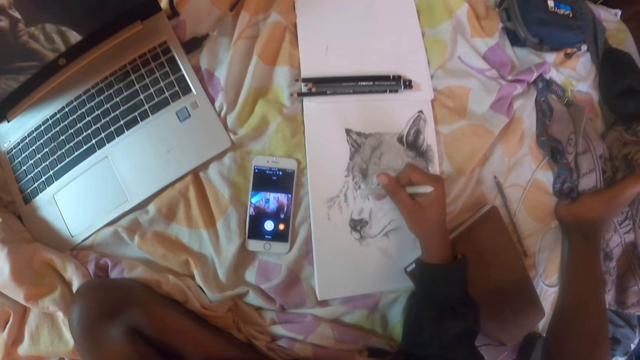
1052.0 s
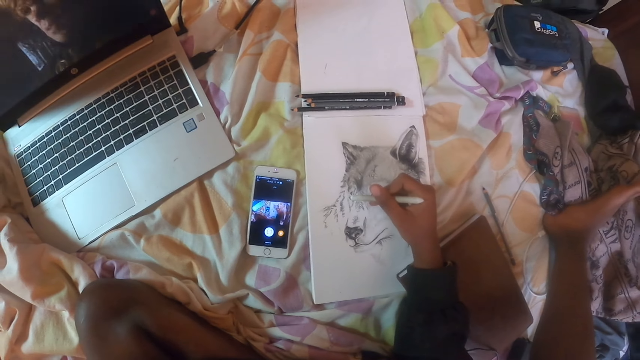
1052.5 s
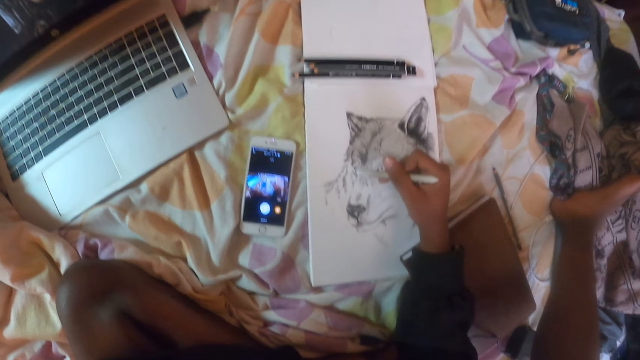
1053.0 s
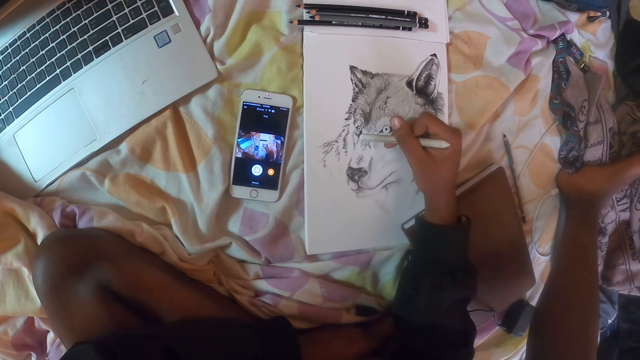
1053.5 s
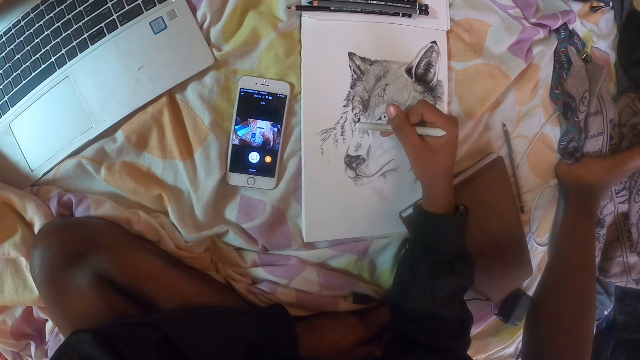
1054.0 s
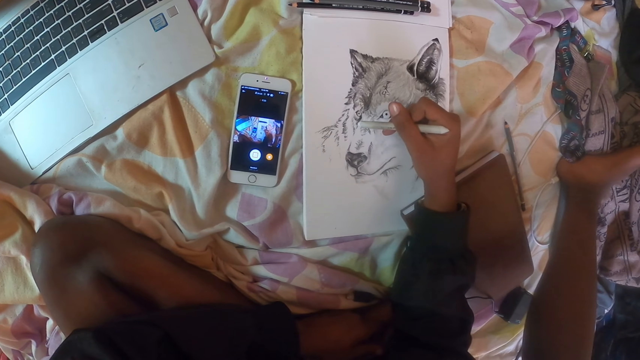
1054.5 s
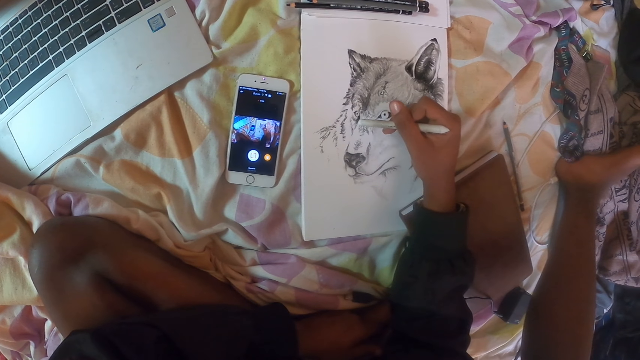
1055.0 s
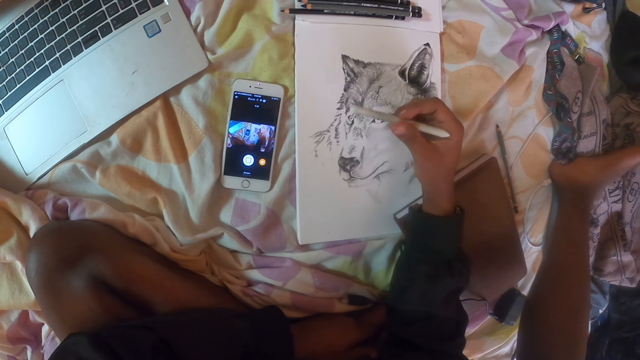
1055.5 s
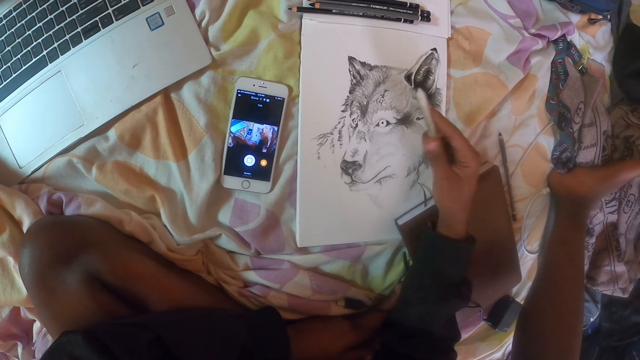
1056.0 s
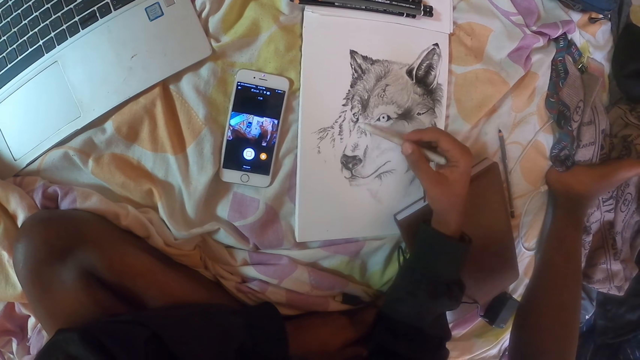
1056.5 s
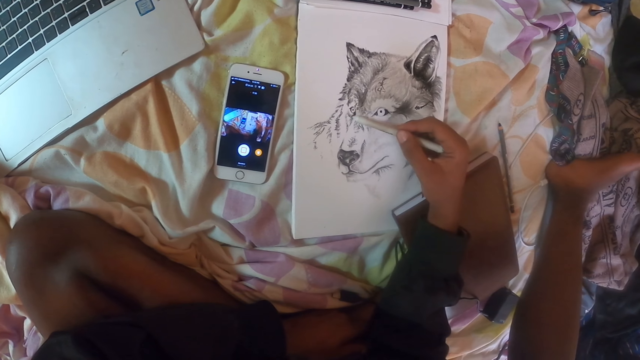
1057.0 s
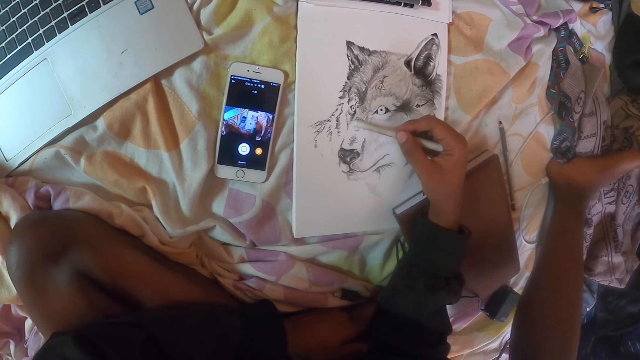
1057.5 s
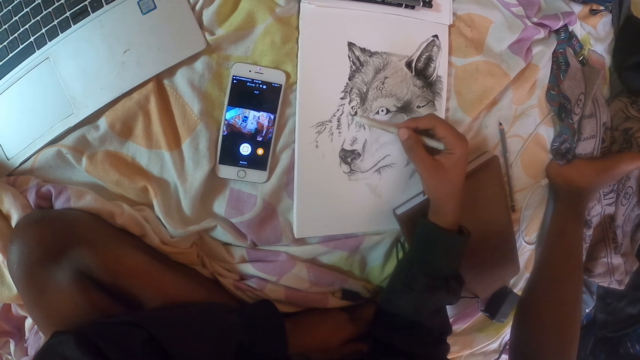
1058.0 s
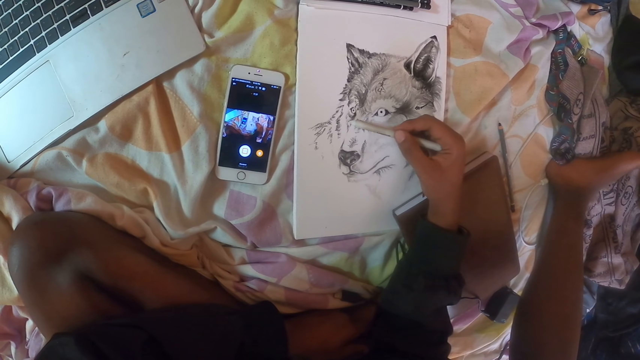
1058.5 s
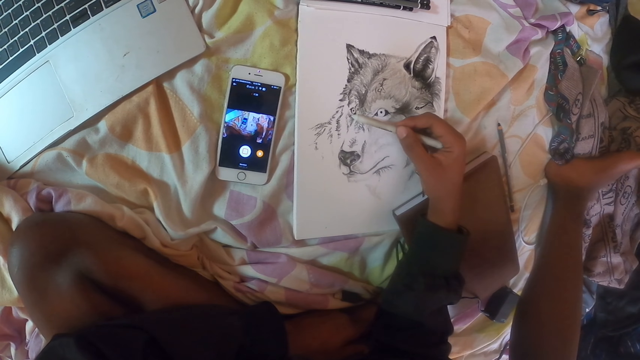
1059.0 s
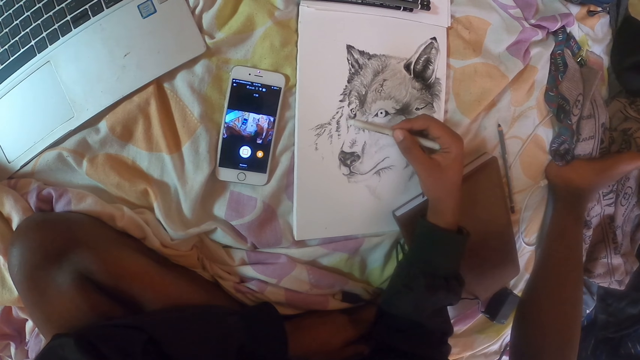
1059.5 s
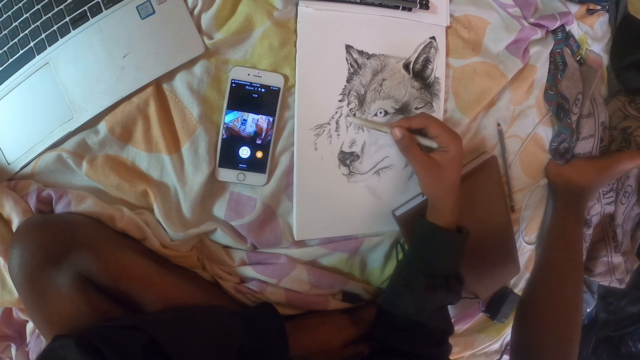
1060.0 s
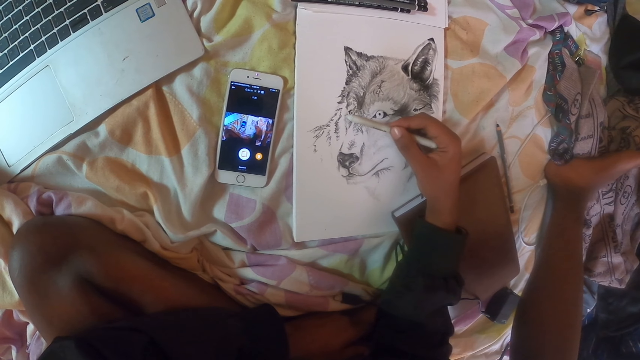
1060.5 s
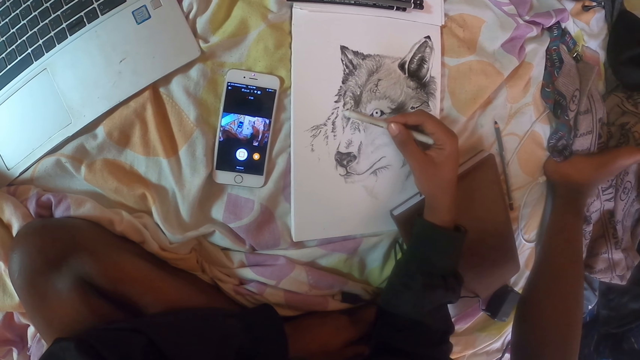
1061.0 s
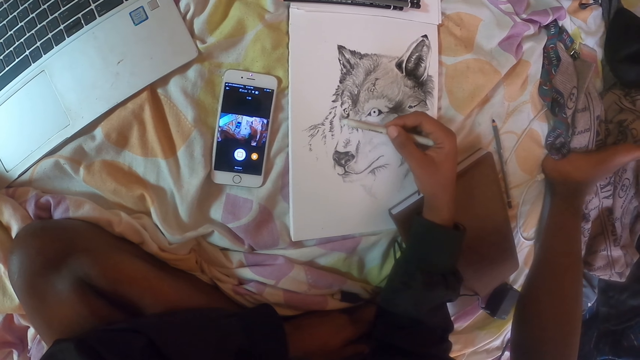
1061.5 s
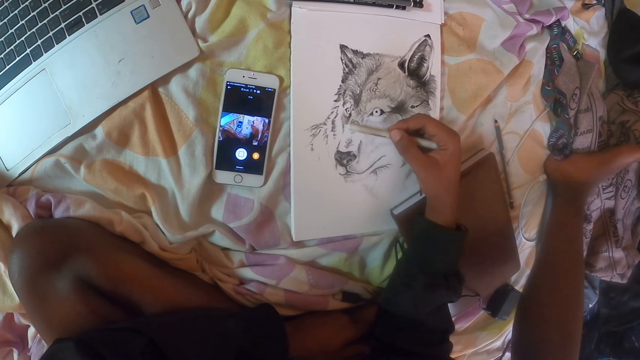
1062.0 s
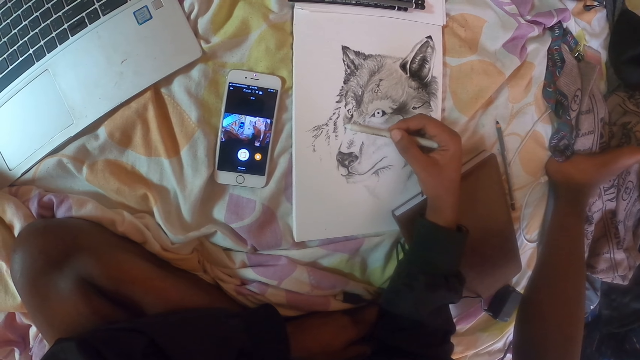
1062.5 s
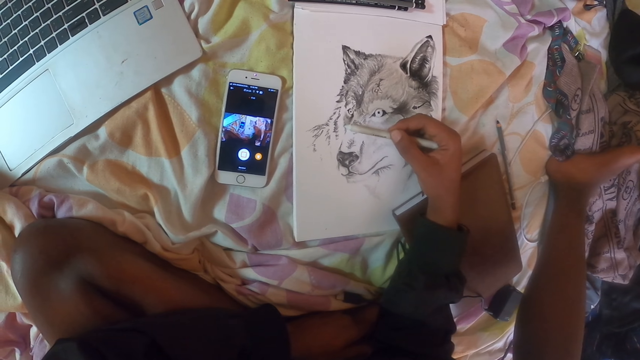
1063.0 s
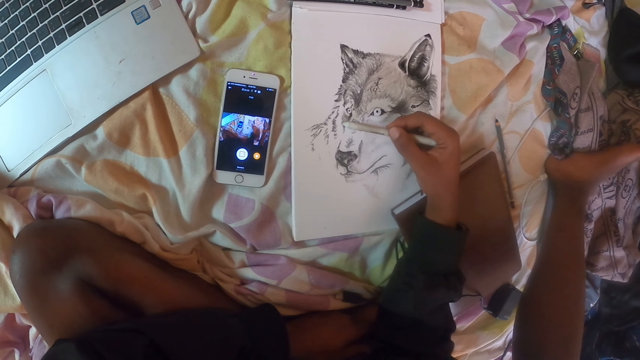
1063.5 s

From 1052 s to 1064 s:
The camera wearer removes the pencil from the picture and turns the pencil in the right hand. They shade the picture of the dog on the notebook with the pencil.

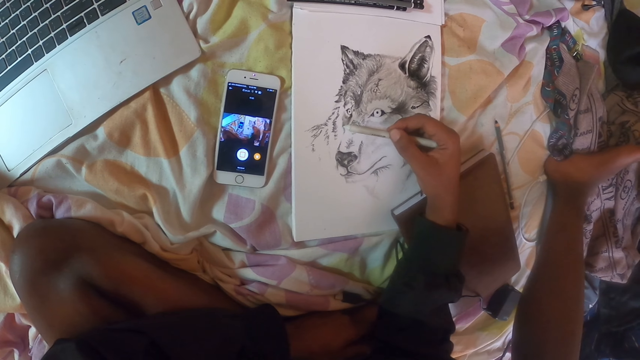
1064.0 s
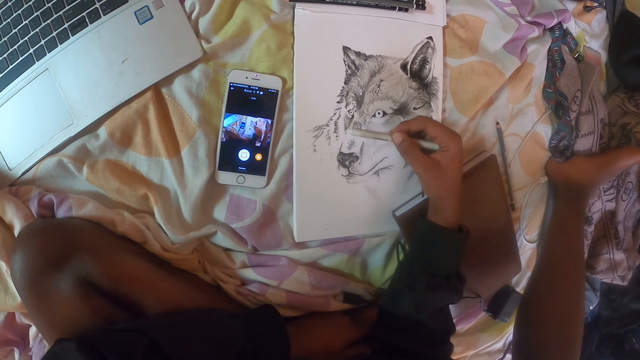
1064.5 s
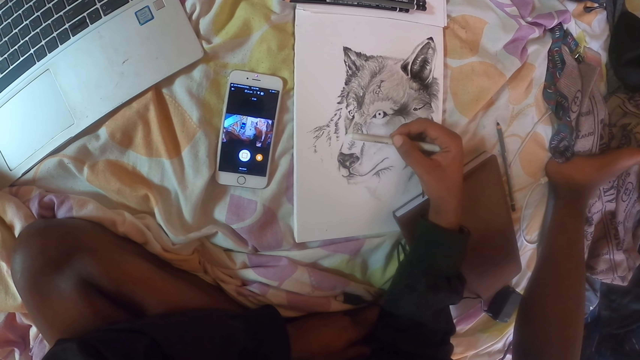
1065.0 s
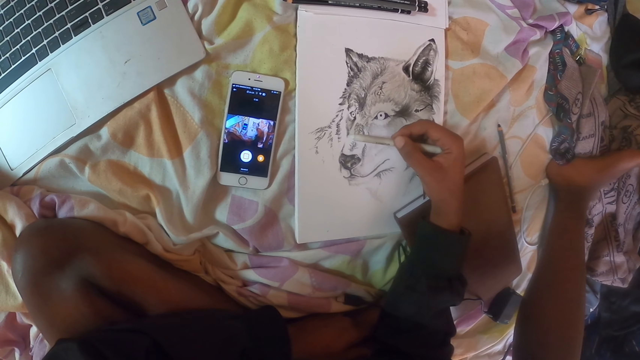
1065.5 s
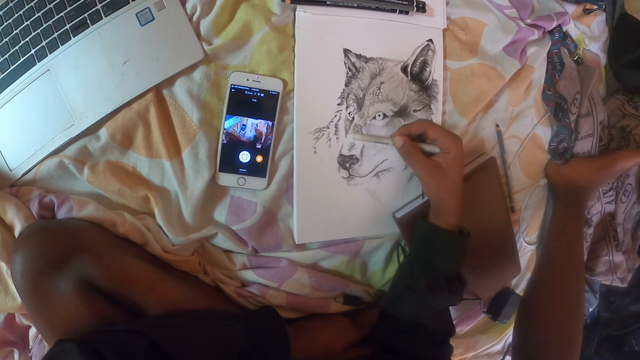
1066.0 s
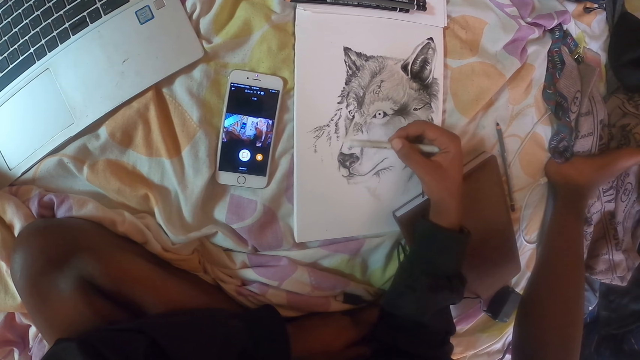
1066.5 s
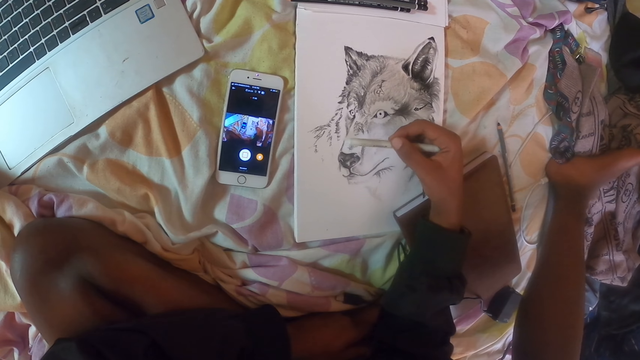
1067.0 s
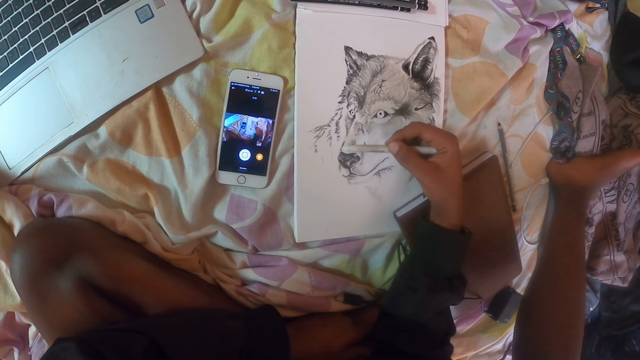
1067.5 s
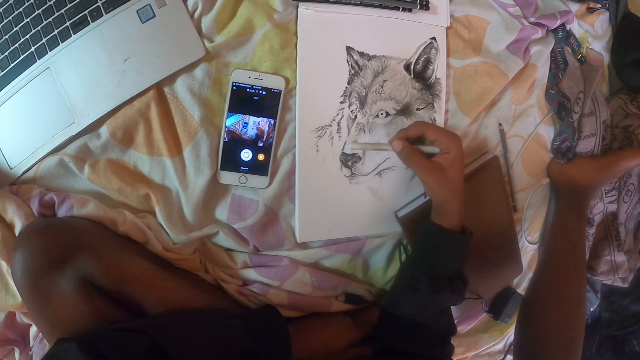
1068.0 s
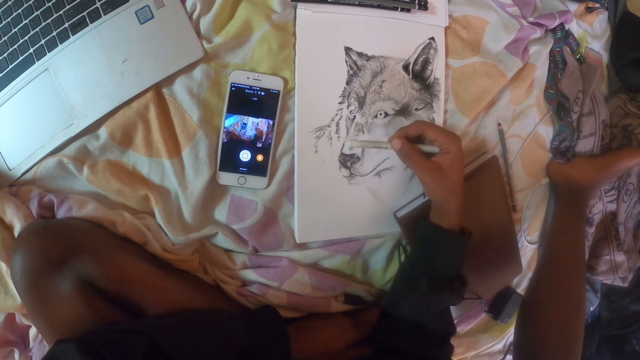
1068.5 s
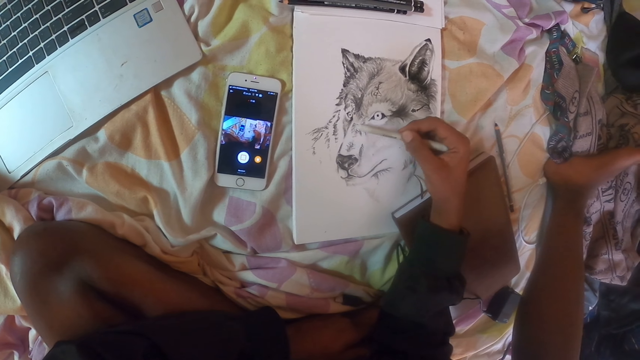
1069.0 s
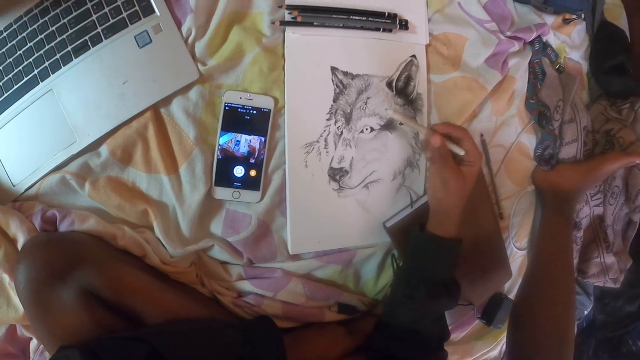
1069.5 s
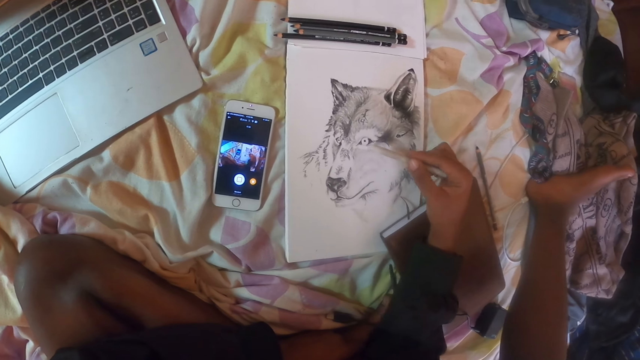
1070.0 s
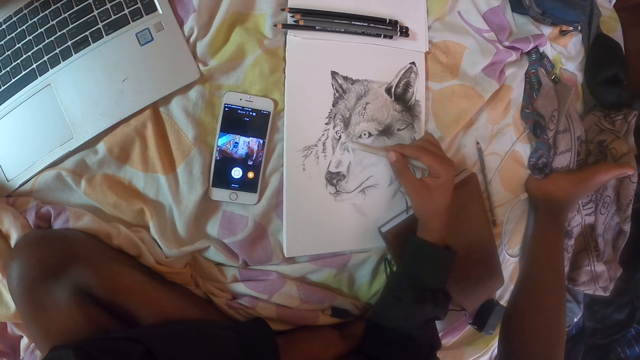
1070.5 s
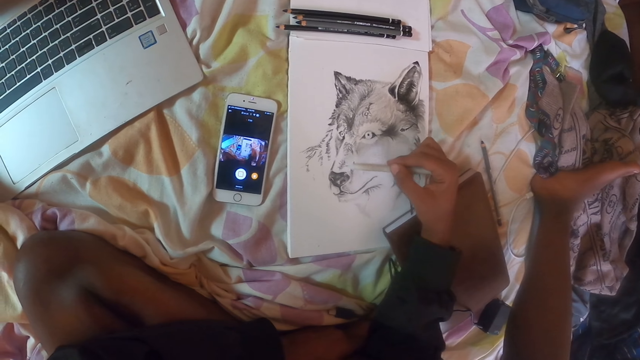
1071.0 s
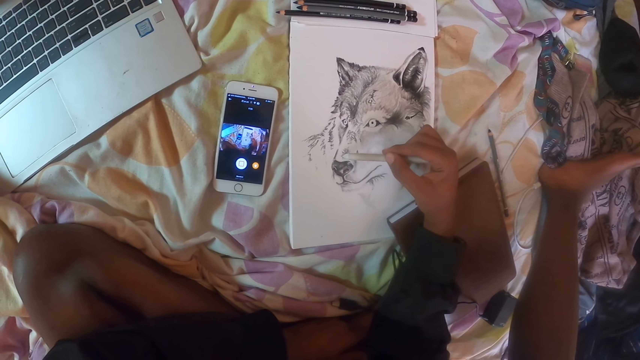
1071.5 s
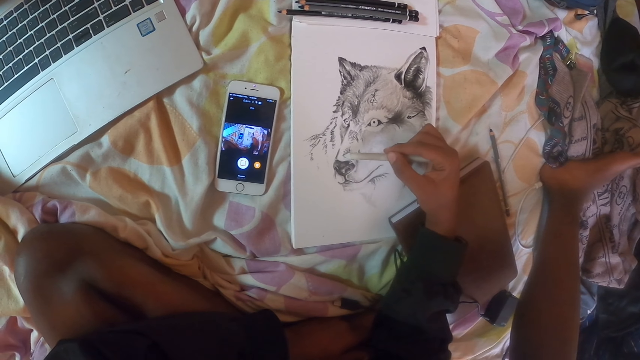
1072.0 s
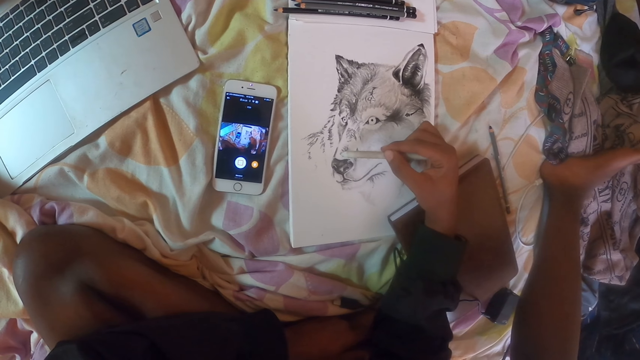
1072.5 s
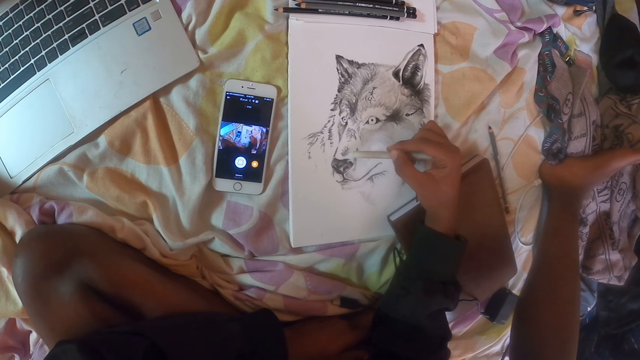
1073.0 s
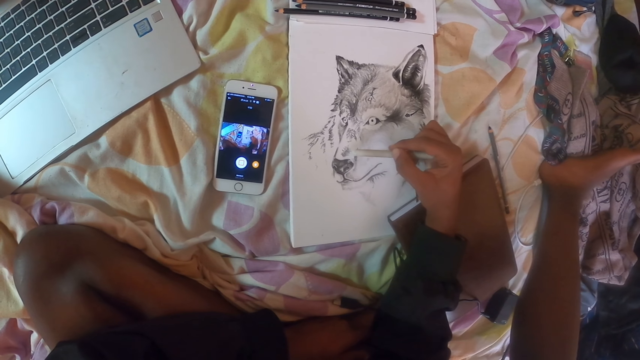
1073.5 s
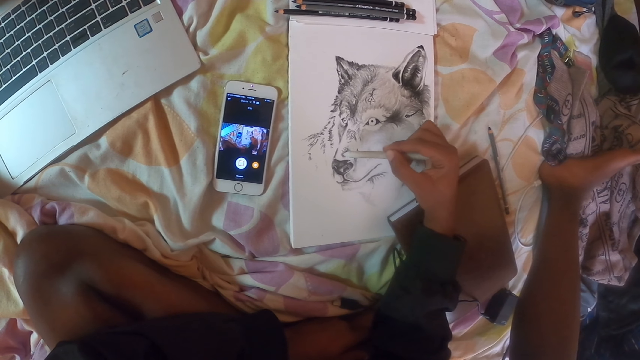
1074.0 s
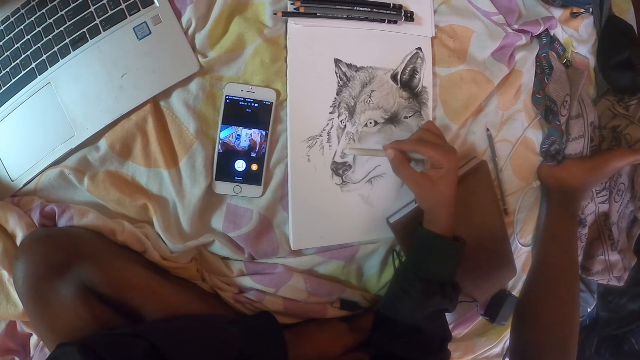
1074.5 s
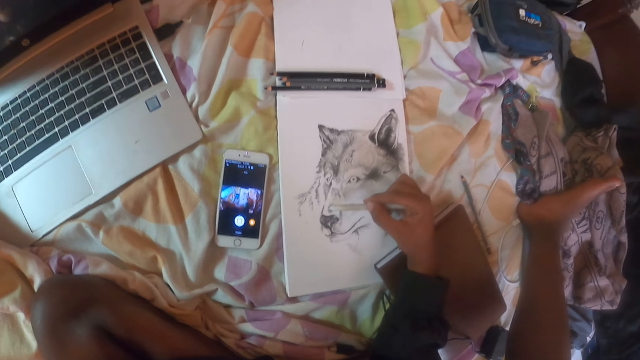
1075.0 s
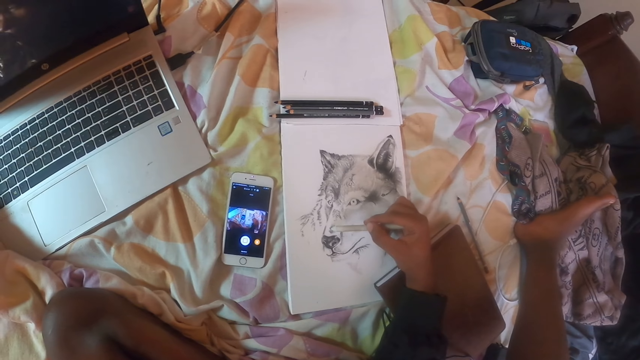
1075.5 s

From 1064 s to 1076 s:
The camera wearer removes the pencil from the picture and straightens a hand. They shade the picture of the dog on the notebook with the pencil.
